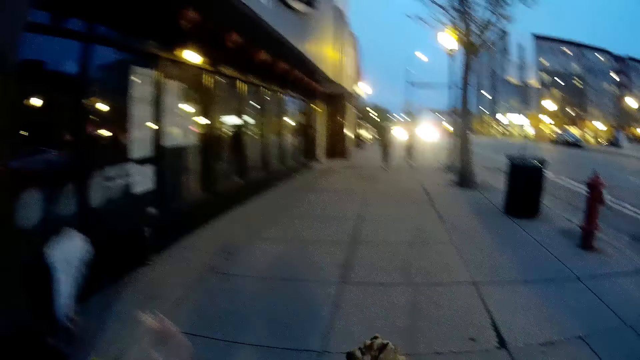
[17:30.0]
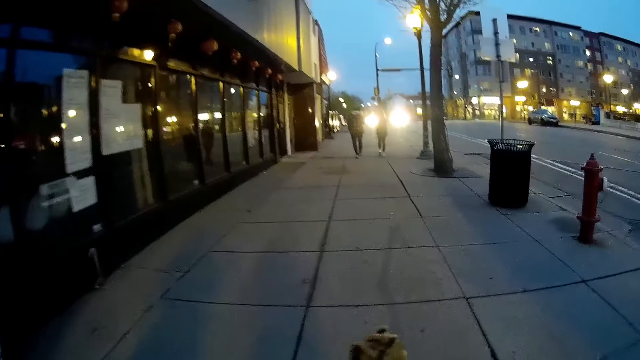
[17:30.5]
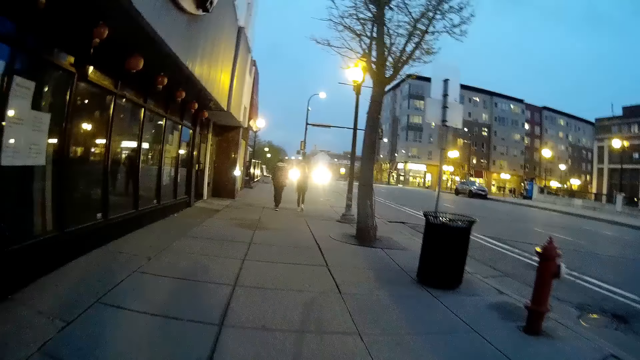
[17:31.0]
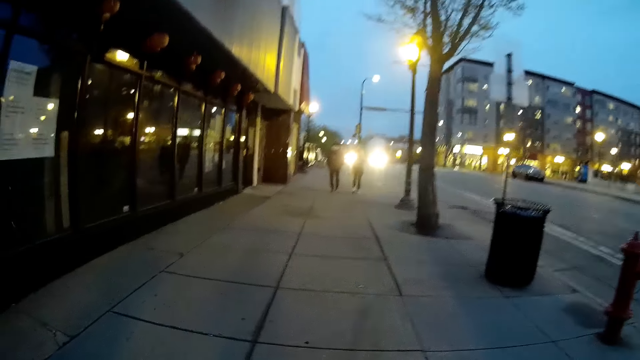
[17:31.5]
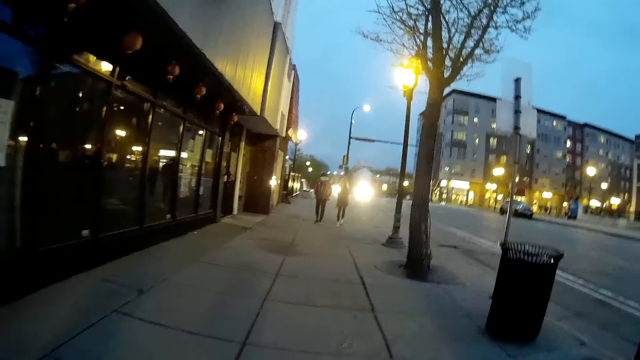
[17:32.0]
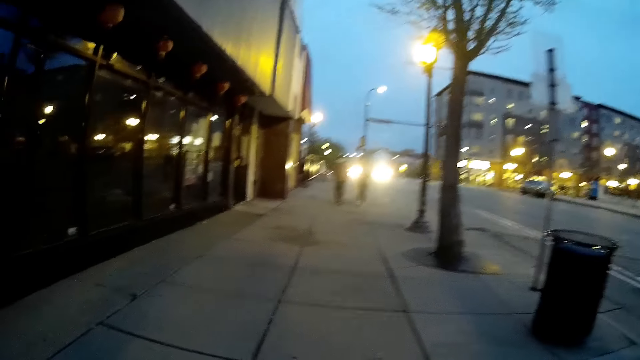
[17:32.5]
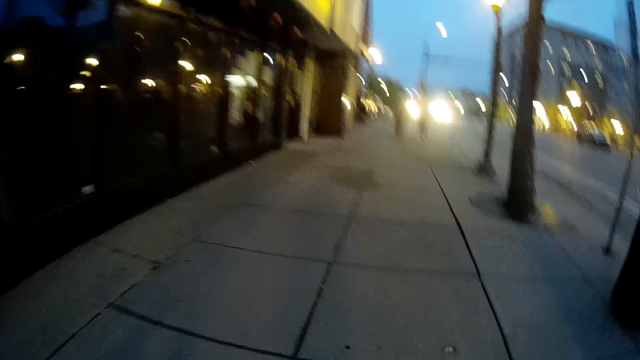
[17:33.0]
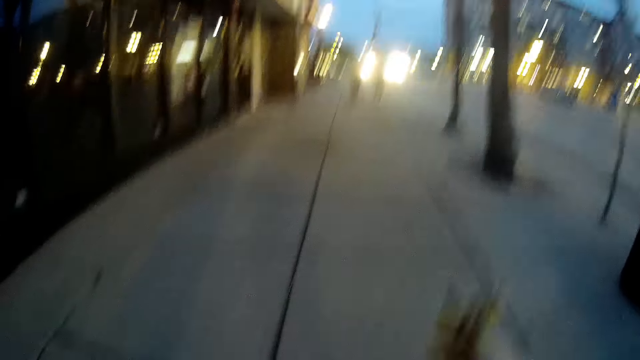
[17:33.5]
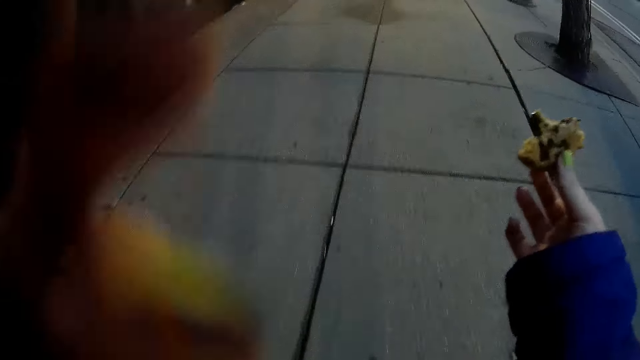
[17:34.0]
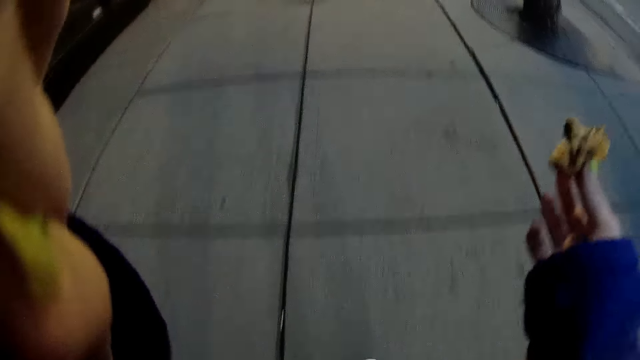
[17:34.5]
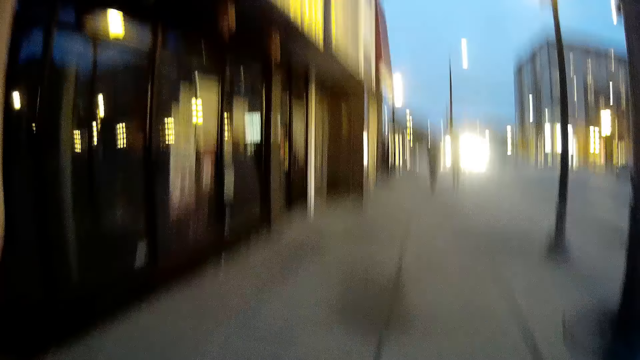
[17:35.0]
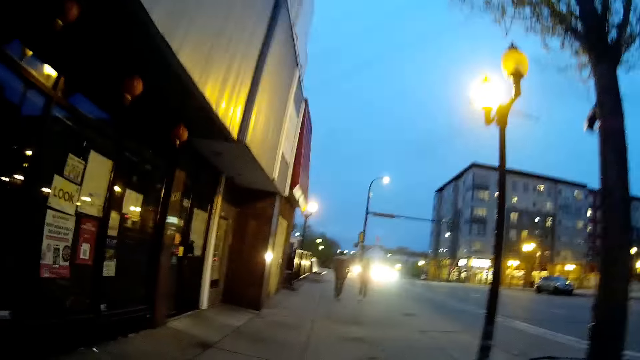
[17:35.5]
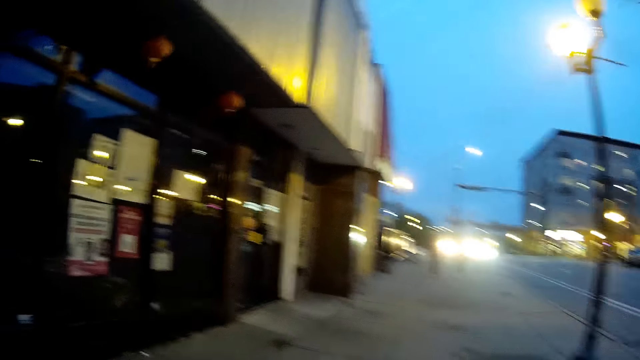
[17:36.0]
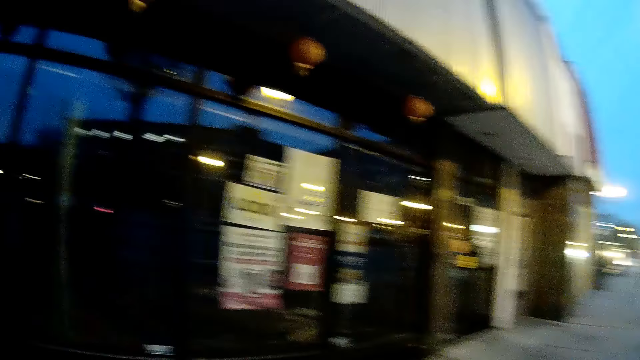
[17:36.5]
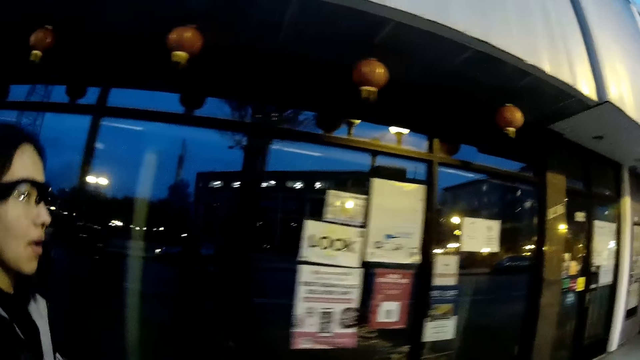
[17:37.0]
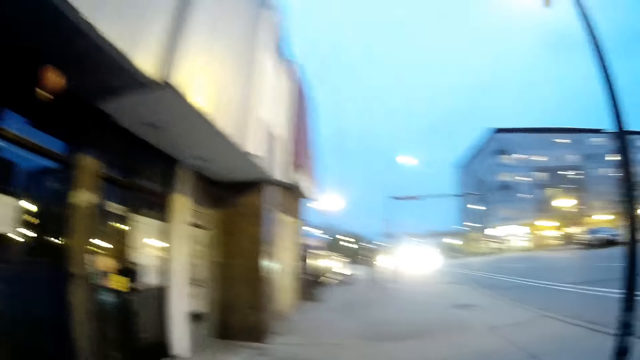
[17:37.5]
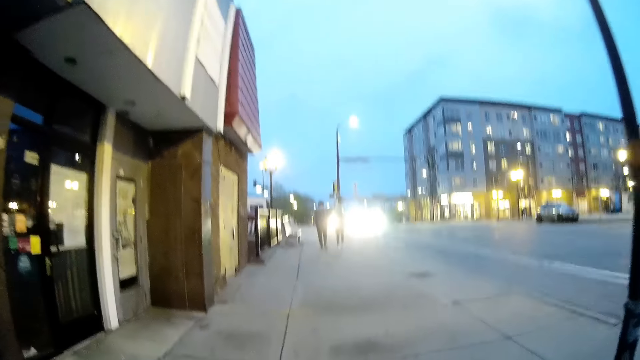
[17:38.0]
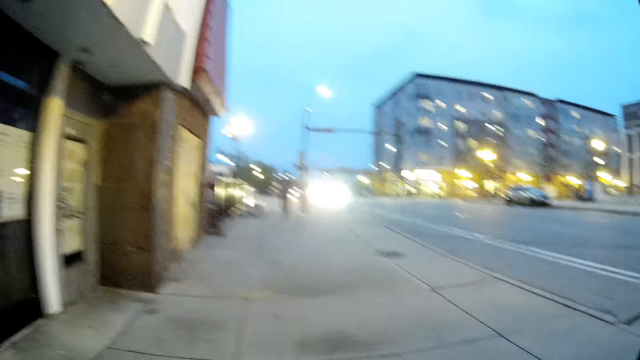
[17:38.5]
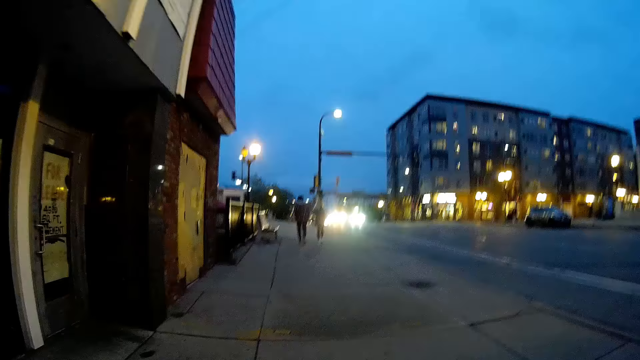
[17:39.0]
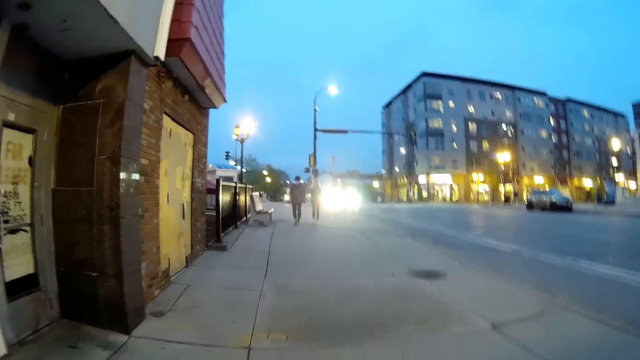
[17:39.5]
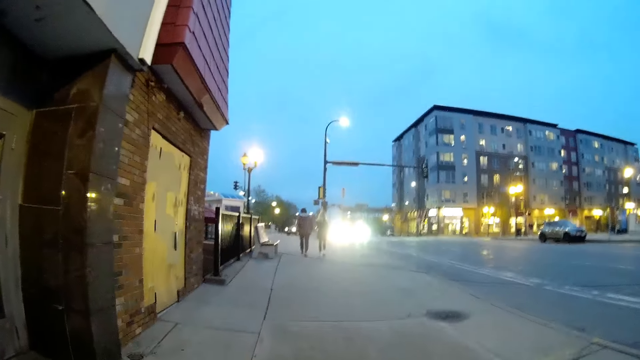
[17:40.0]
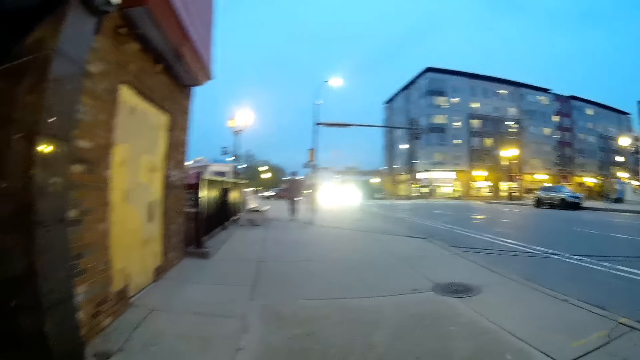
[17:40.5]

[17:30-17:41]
The camera wearer walks. She holds the cookies in her right hand. She adjusts the pair of glasses on her face with her left hand. She walks.

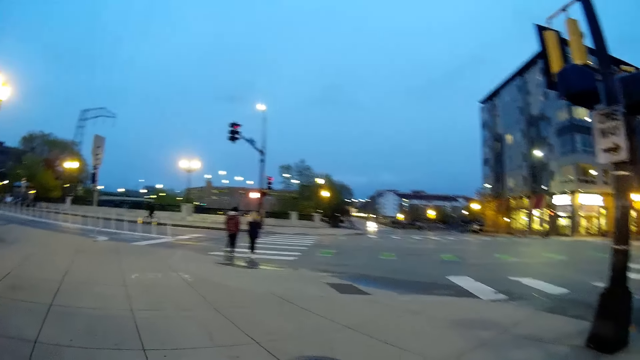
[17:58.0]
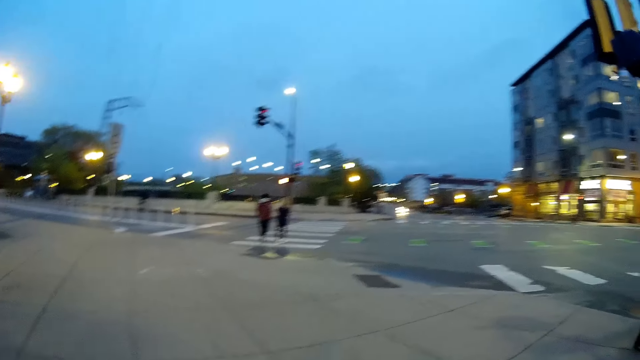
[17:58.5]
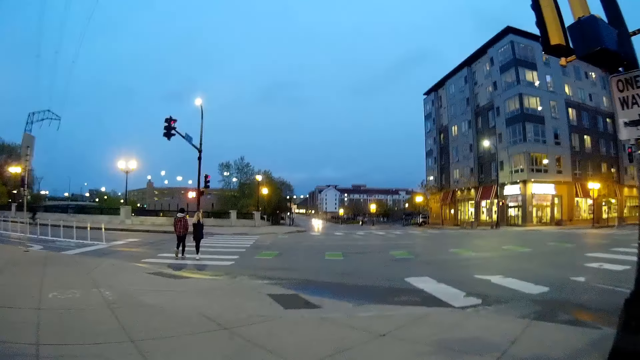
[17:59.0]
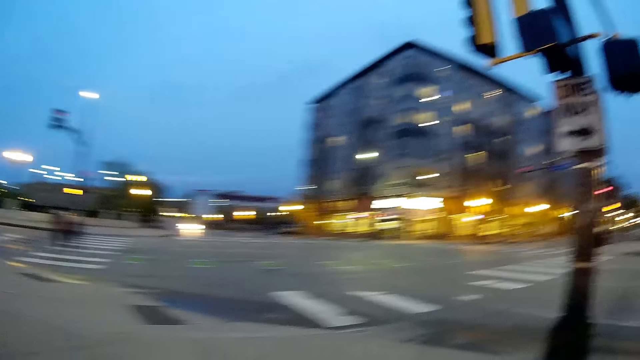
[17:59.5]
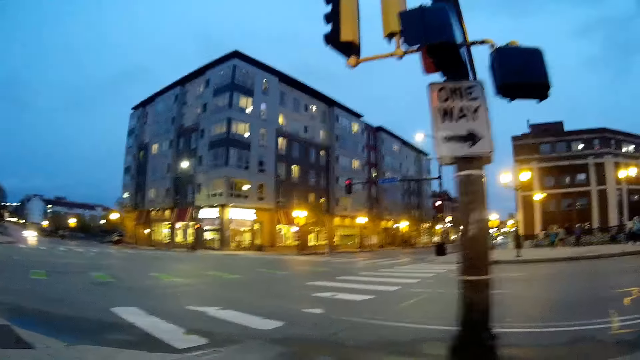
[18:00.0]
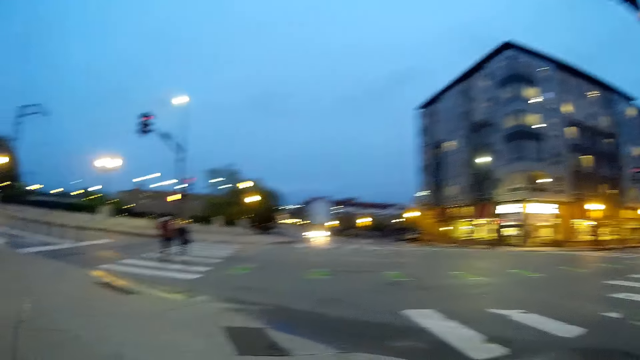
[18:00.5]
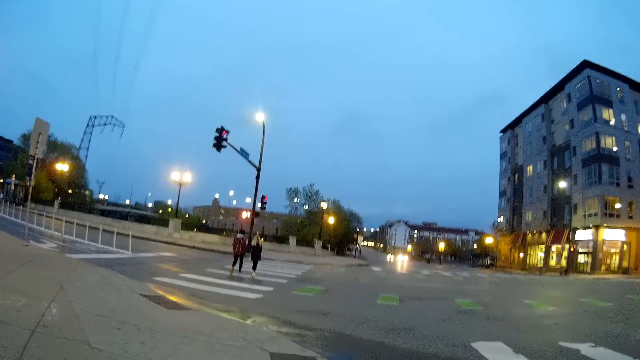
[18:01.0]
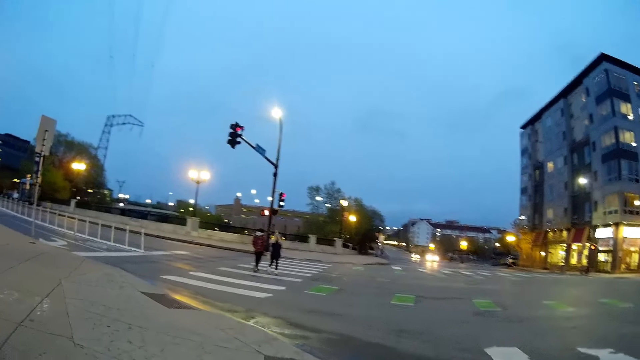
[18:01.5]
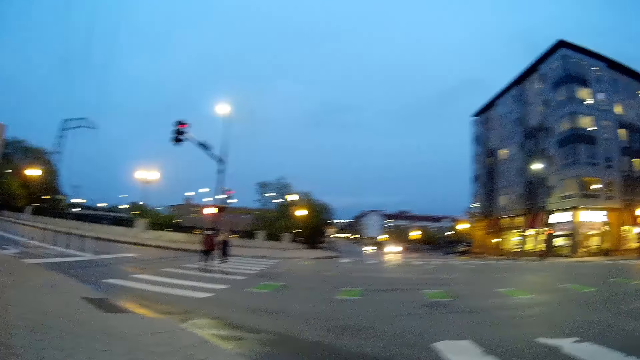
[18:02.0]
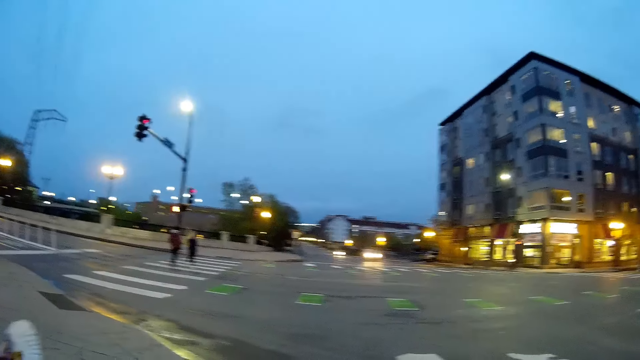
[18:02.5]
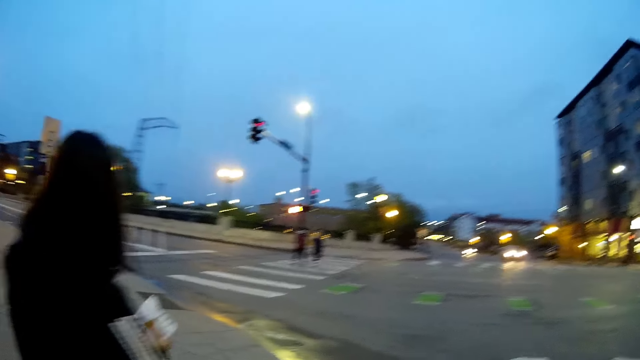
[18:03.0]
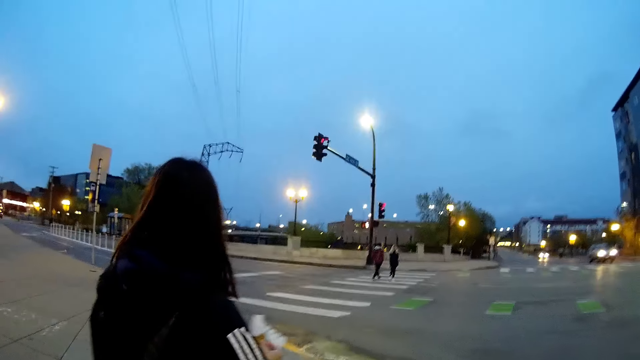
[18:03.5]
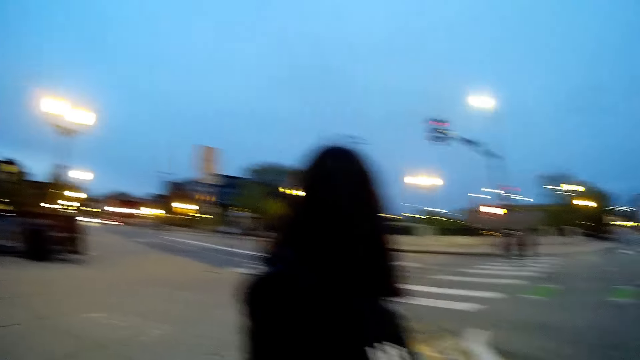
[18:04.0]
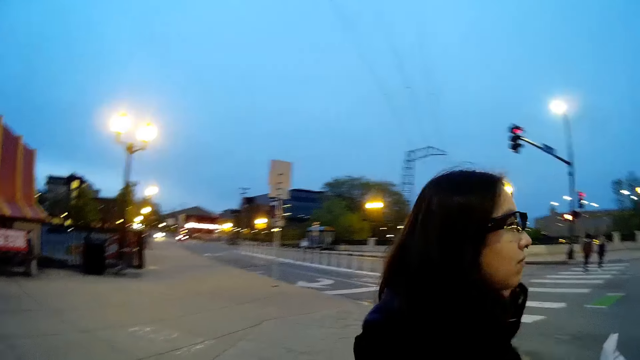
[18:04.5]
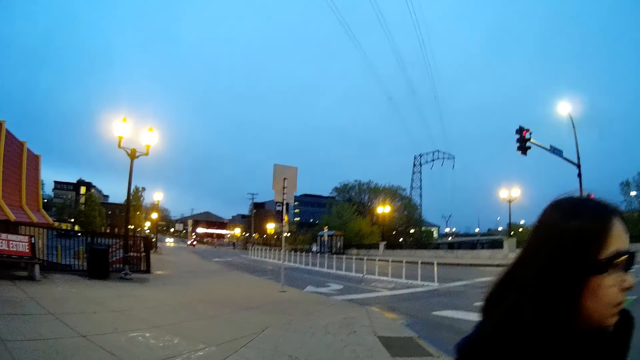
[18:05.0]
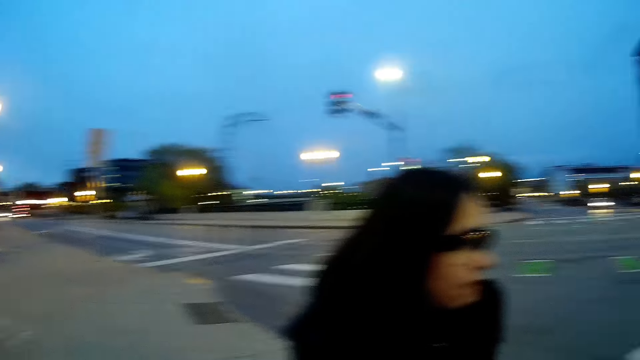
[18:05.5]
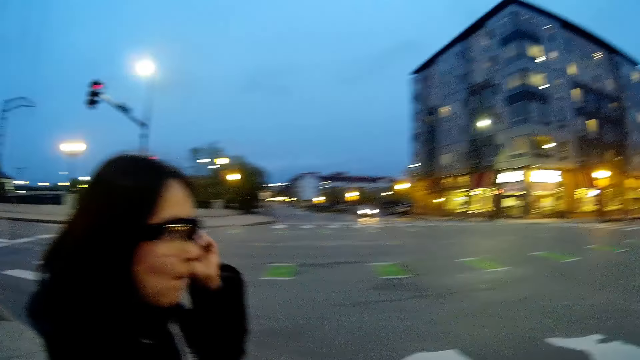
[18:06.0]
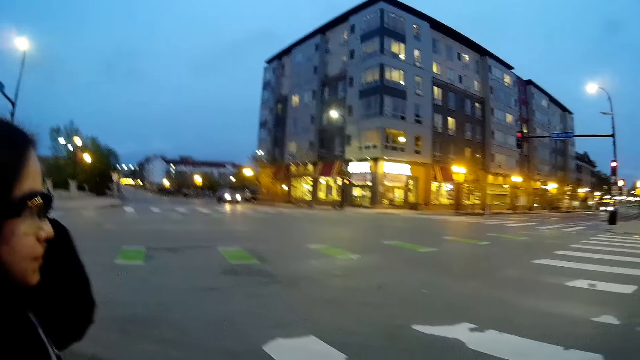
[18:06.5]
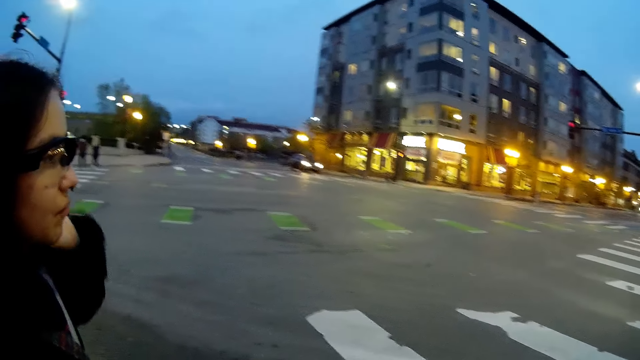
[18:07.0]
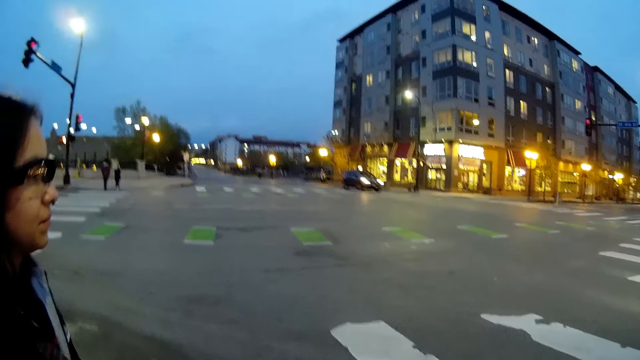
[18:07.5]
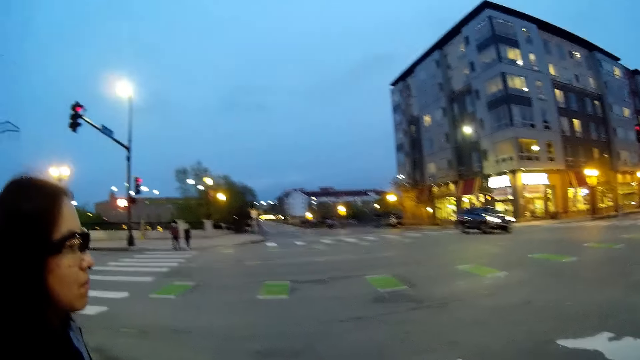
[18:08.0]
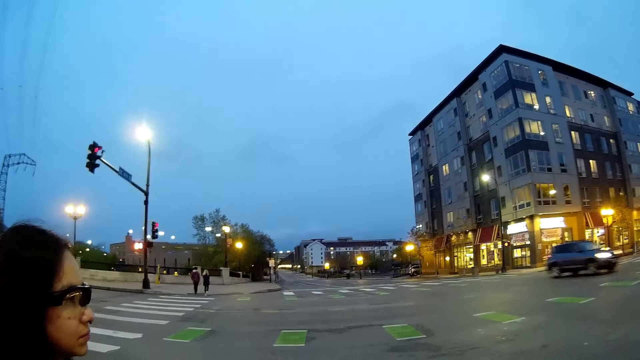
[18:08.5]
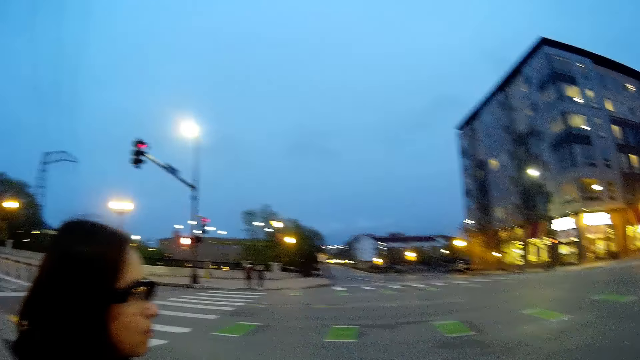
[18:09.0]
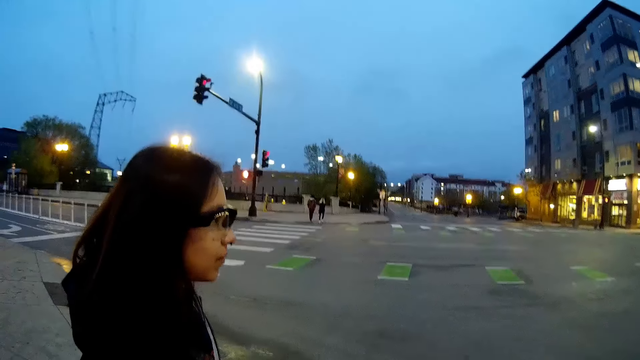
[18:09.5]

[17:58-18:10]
The camera wearer looks around.
